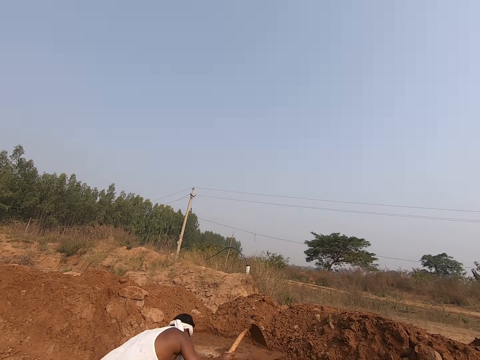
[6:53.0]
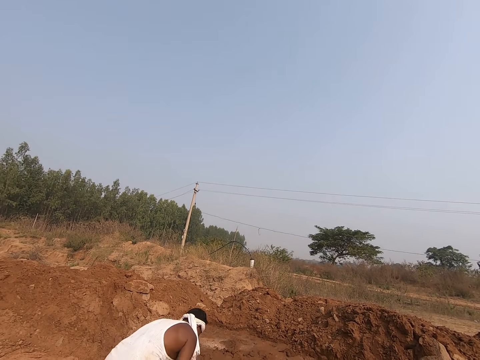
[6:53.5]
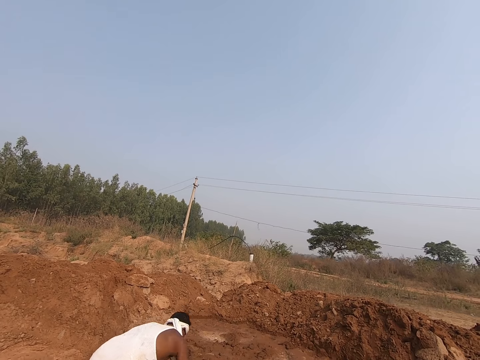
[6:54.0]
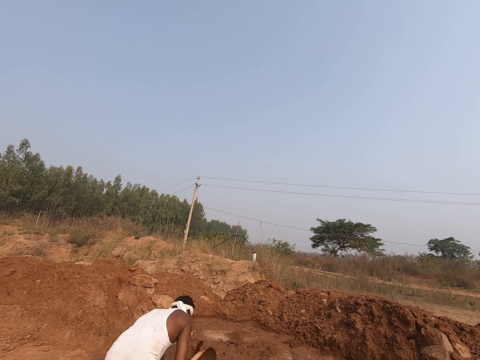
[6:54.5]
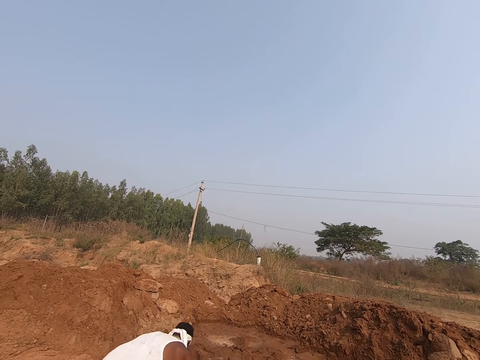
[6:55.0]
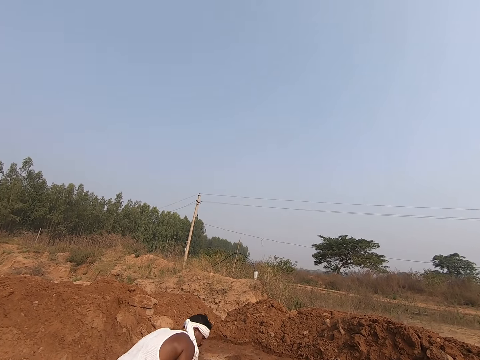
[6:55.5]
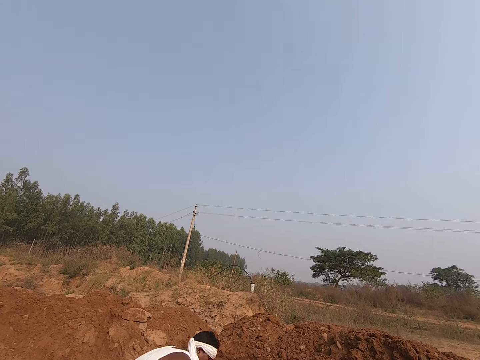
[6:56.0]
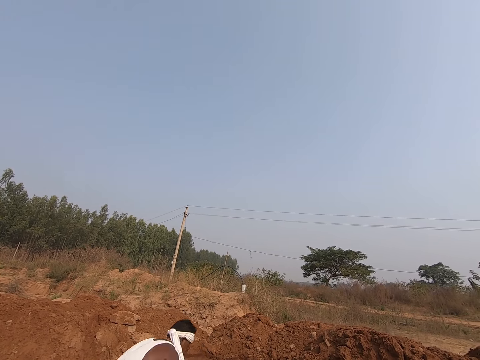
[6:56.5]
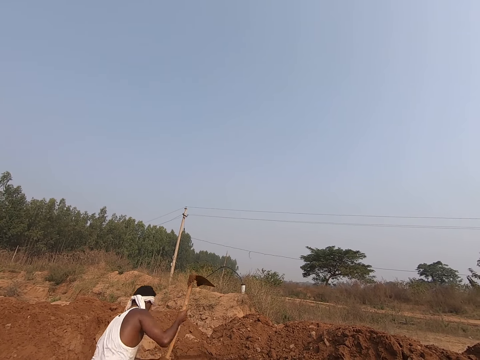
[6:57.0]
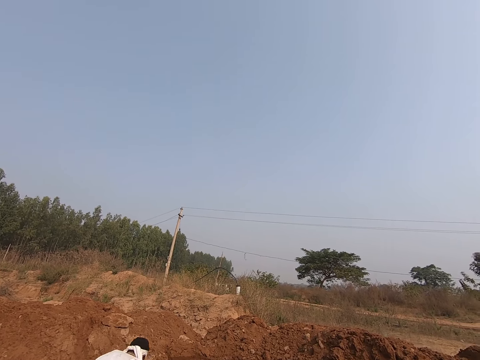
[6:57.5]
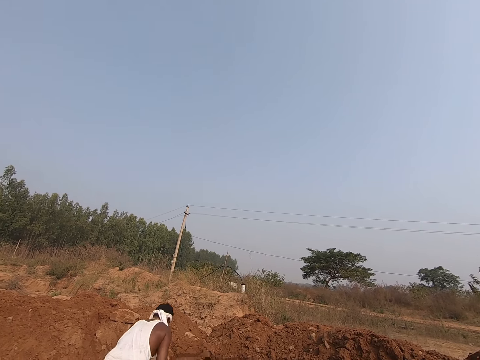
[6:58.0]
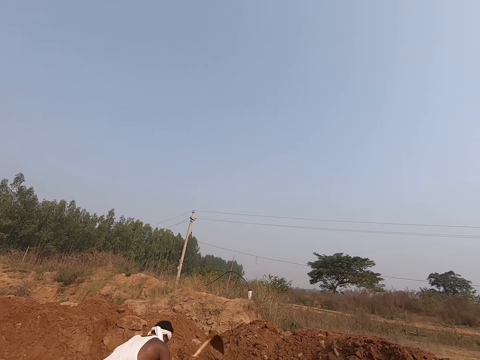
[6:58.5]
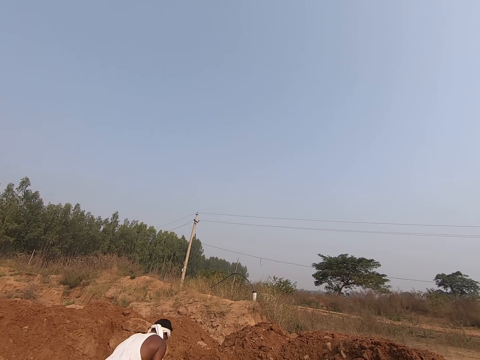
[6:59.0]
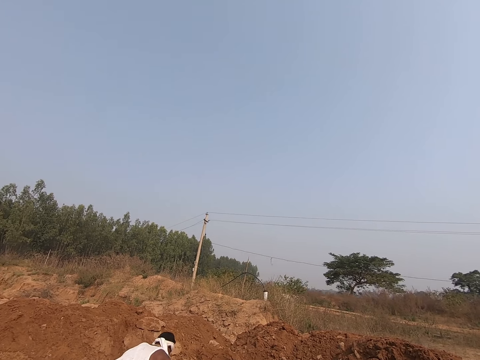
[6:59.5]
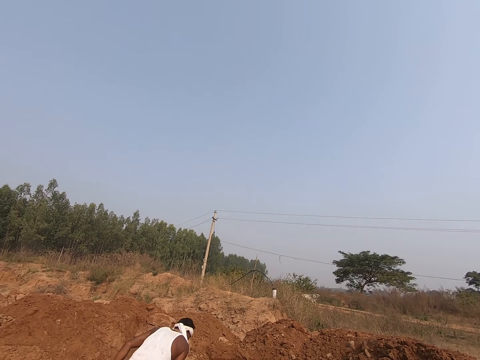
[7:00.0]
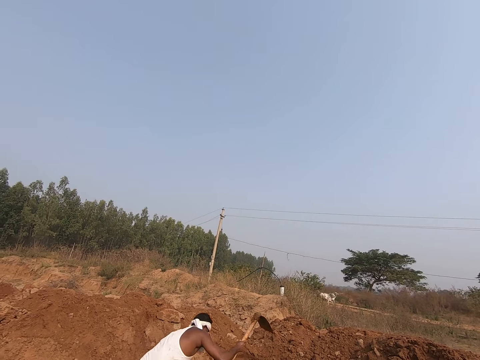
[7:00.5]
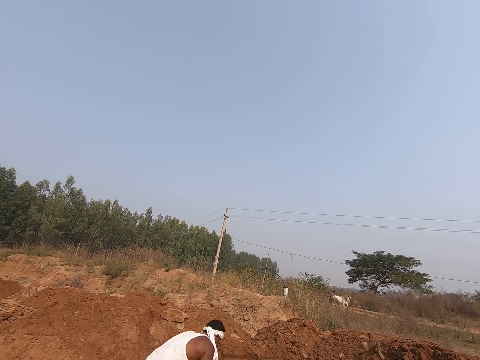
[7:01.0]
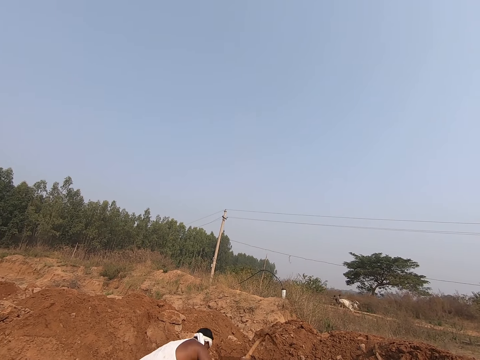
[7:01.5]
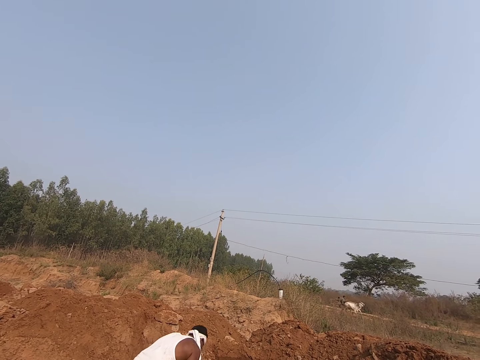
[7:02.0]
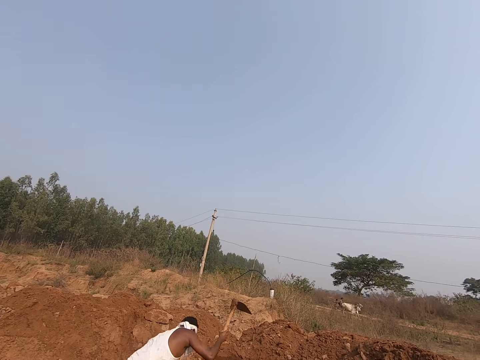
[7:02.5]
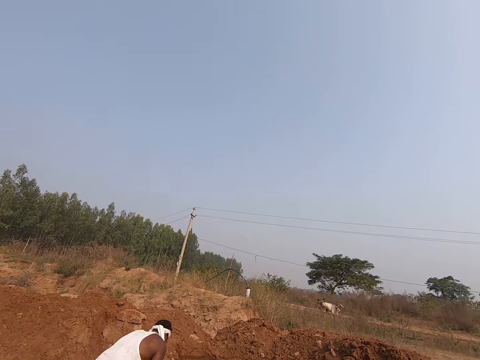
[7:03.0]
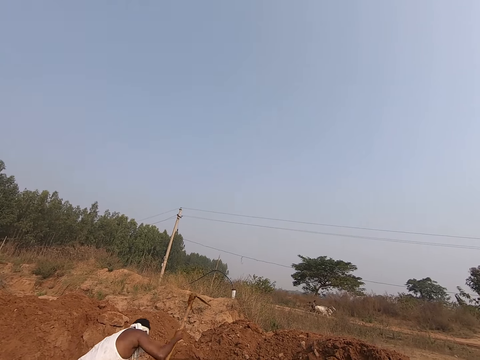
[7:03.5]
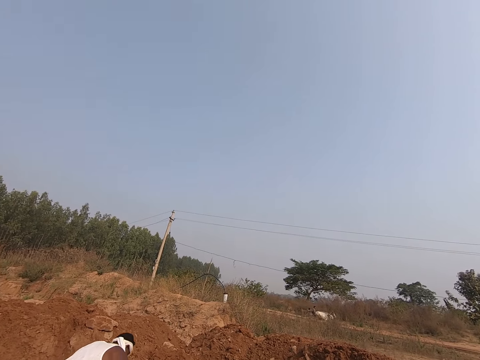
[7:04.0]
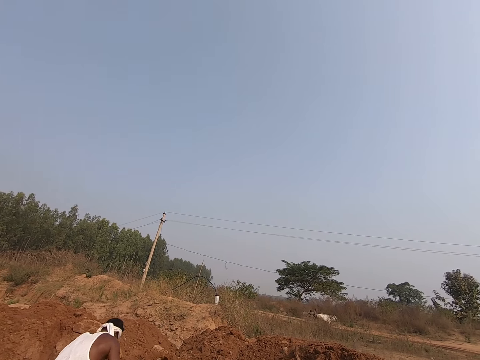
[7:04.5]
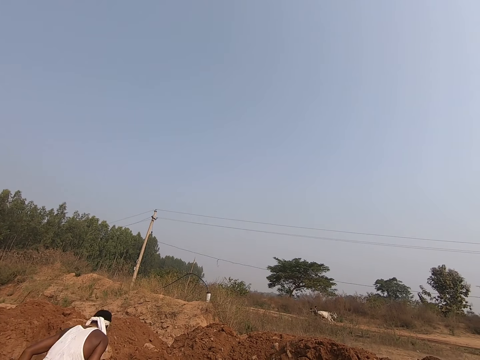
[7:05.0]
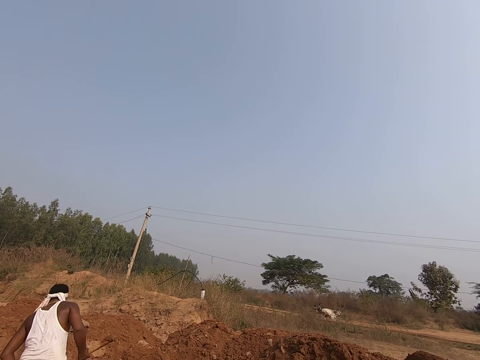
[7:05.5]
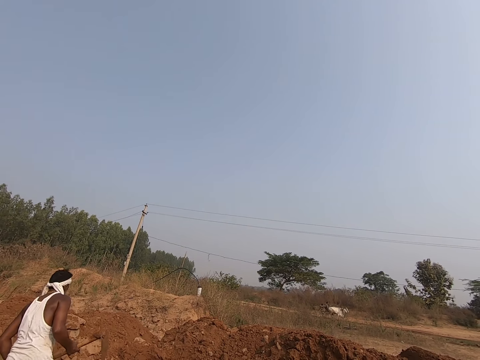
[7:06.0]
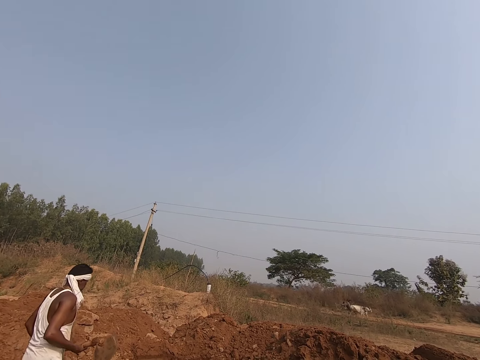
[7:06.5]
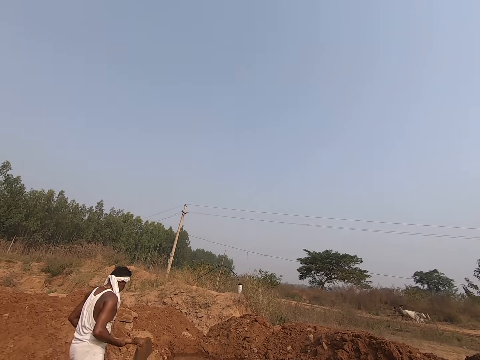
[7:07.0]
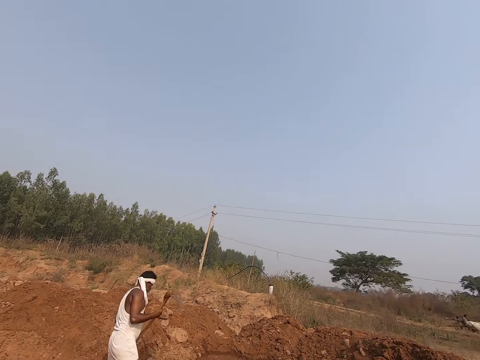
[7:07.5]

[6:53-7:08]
A man mixes the mud.

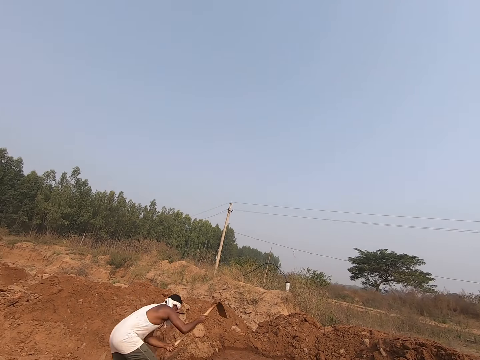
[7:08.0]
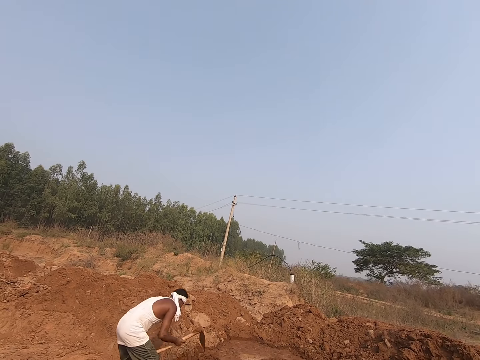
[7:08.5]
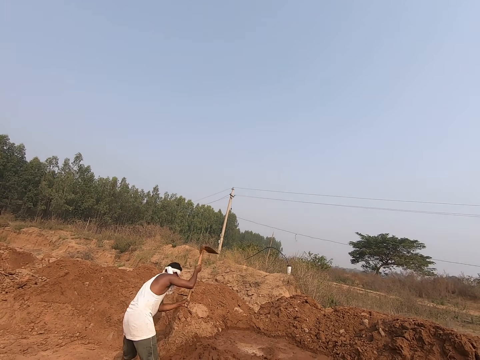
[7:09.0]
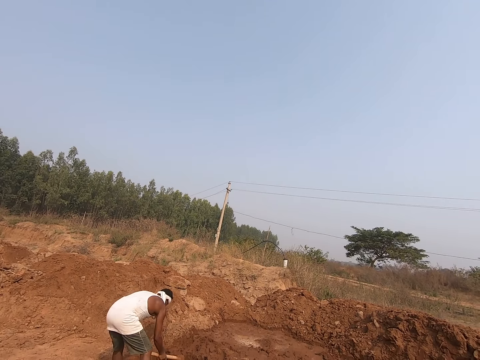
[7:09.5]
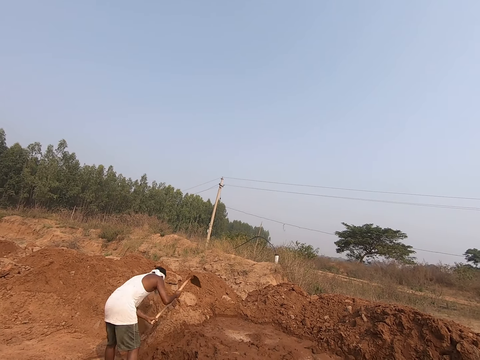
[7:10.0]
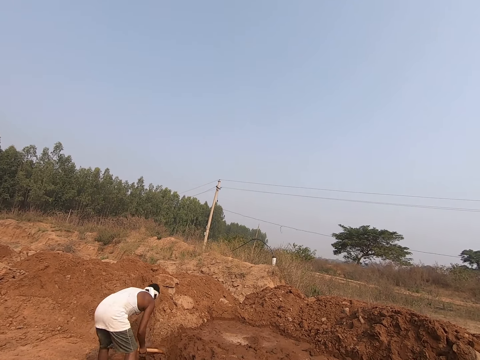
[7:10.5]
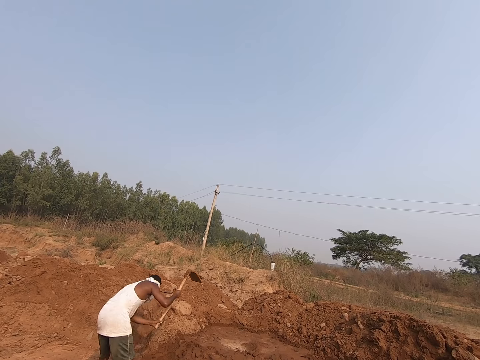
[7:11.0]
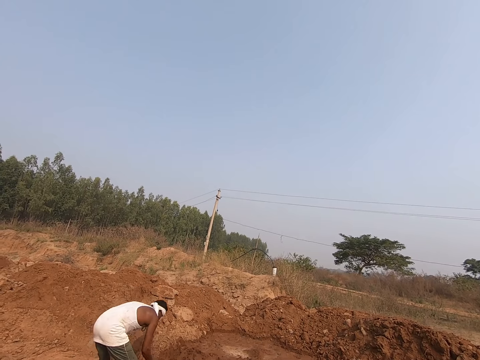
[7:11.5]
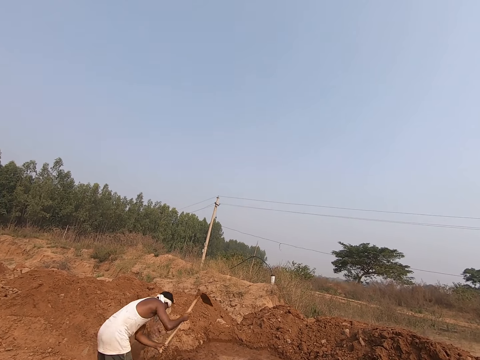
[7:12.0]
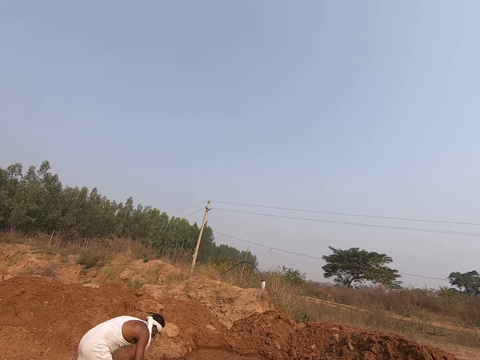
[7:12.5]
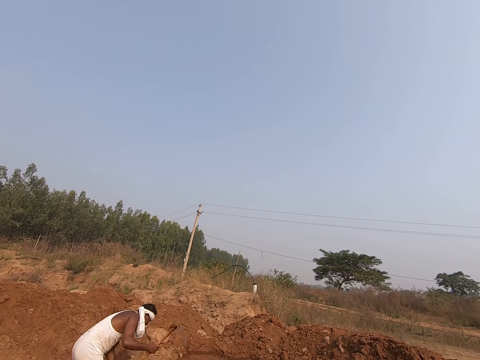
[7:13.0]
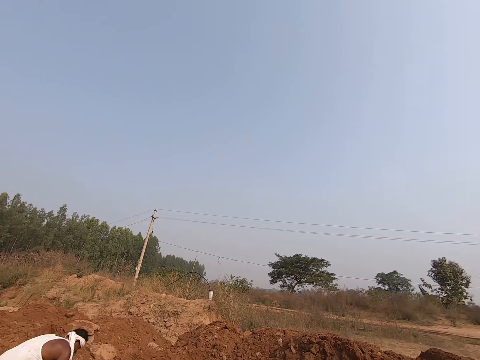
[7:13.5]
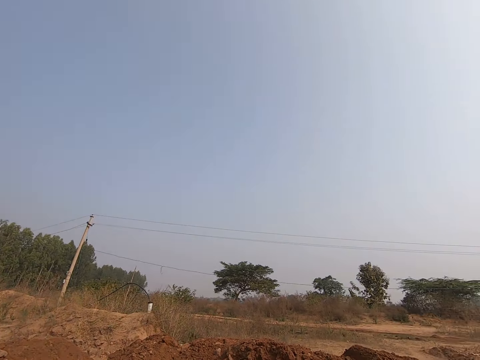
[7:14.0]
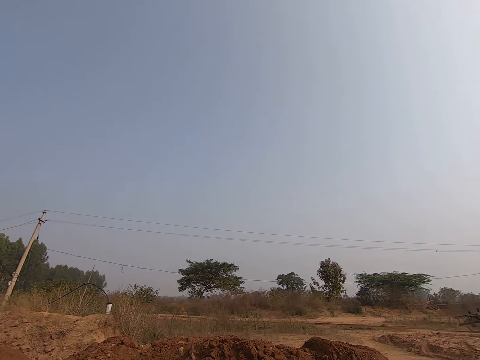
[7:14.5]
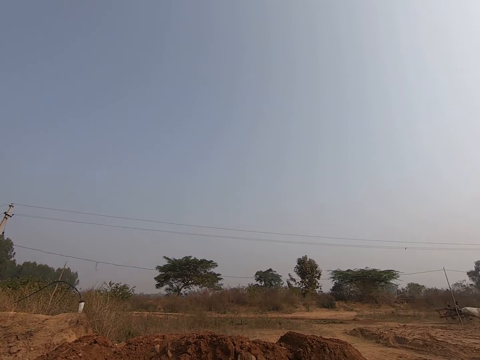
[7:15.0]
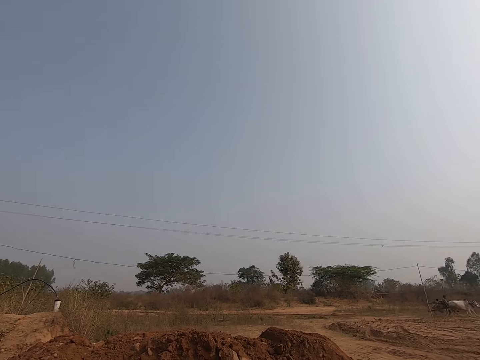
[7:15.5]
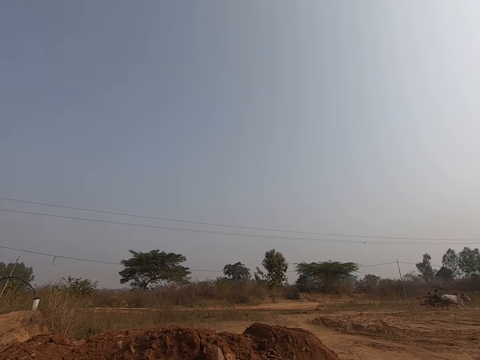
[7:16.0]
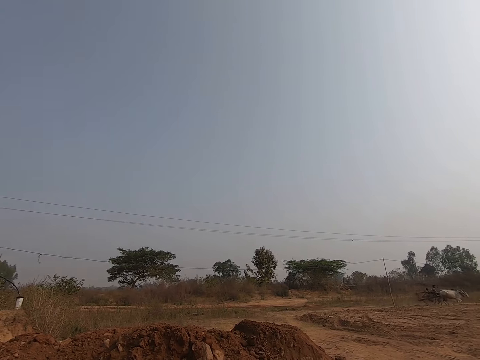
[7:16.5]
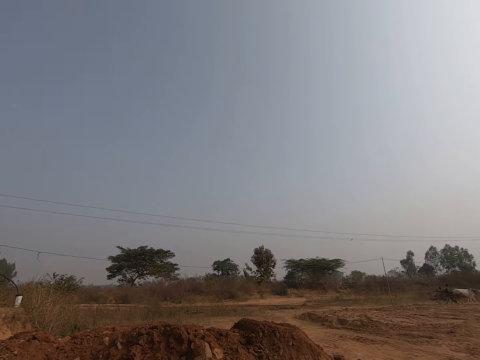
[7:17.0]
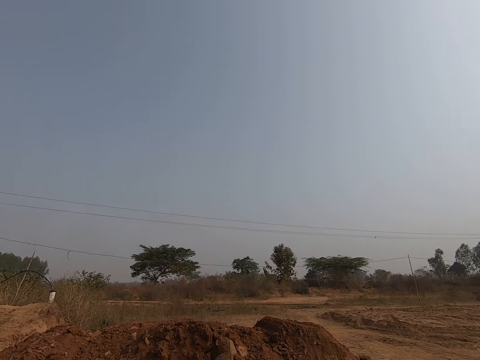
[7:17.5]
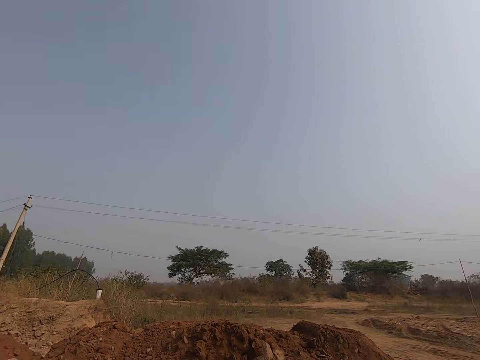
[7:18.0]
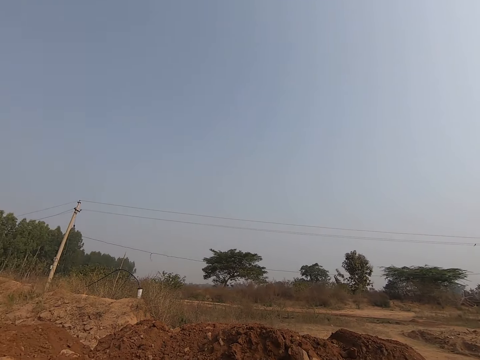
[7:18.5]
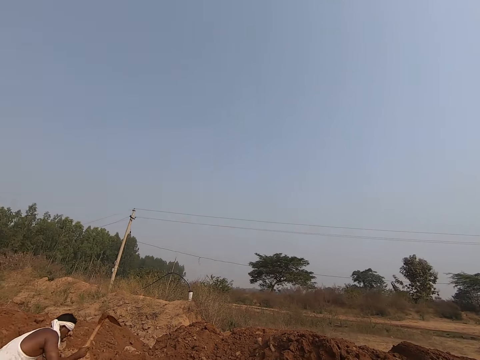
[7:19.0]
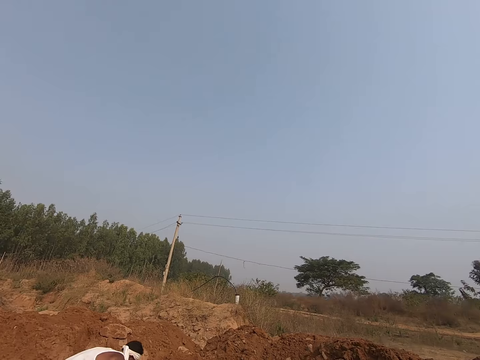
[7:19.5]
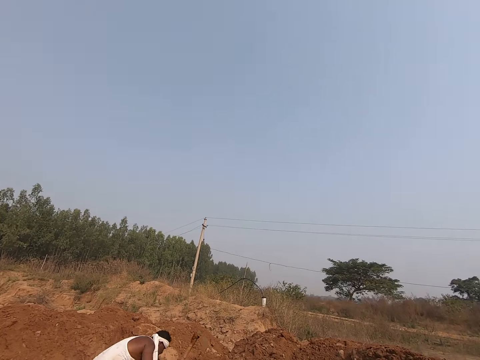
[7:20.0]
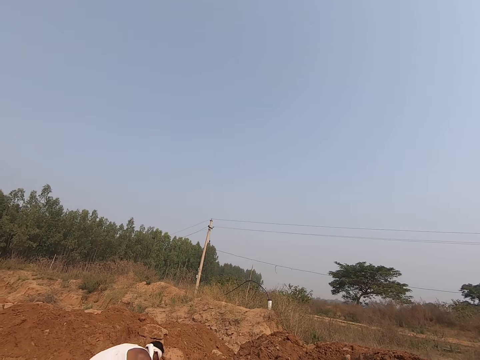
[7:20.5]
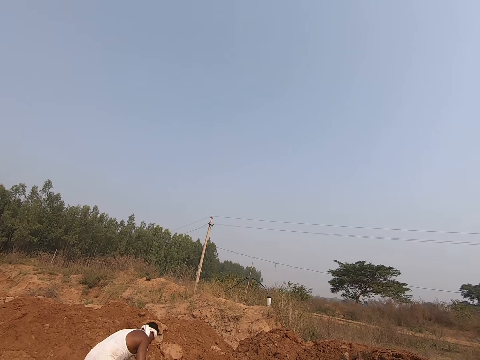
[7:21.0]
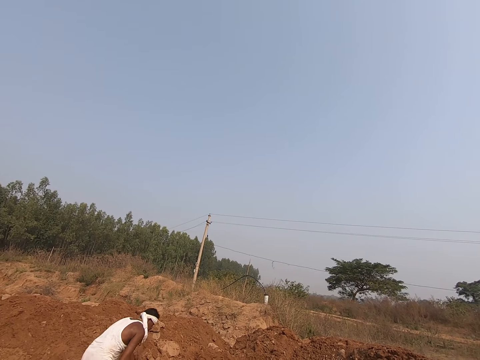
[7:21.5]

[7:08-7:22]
The camera wearer looks around.
